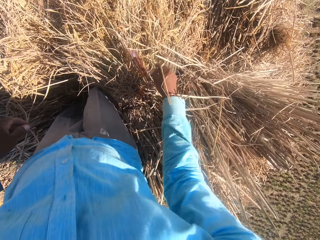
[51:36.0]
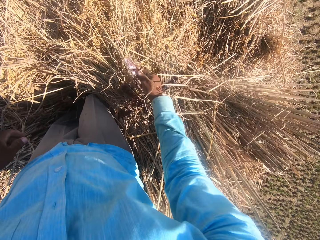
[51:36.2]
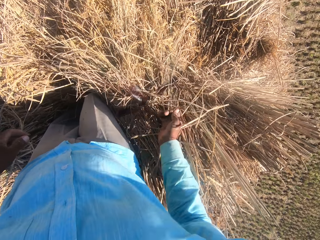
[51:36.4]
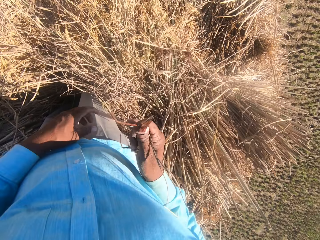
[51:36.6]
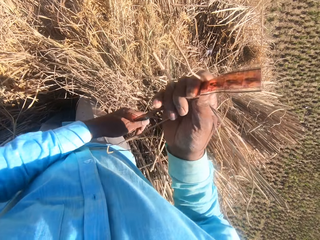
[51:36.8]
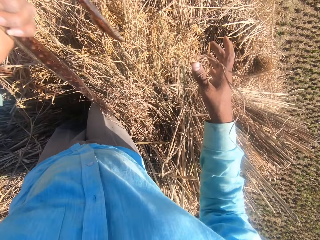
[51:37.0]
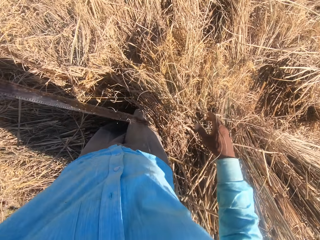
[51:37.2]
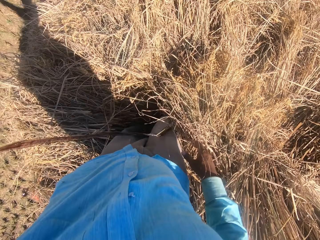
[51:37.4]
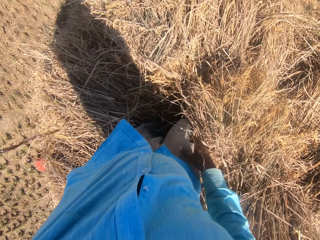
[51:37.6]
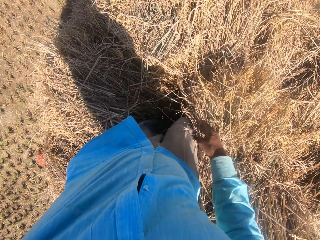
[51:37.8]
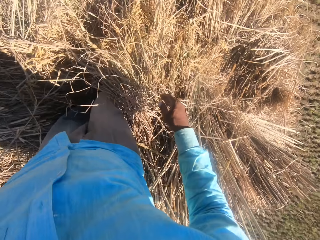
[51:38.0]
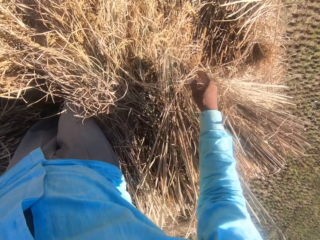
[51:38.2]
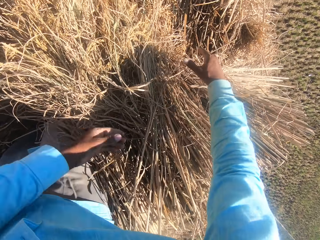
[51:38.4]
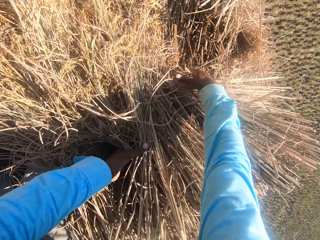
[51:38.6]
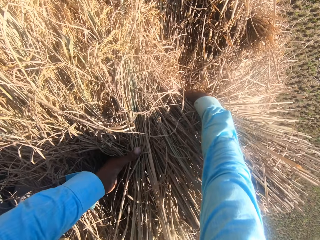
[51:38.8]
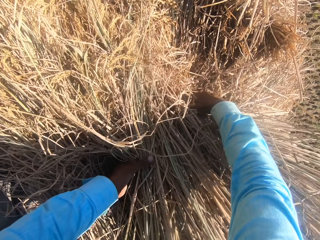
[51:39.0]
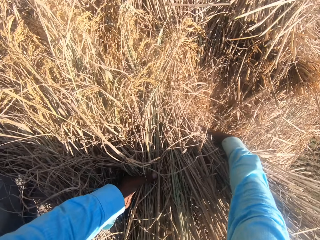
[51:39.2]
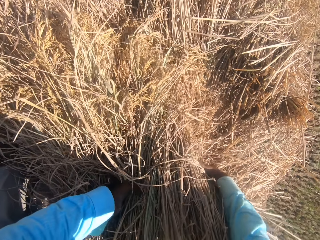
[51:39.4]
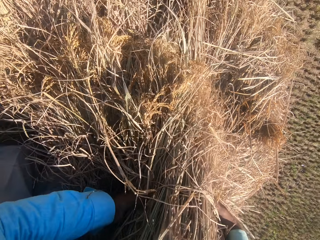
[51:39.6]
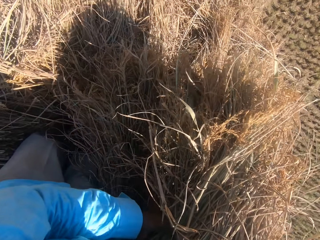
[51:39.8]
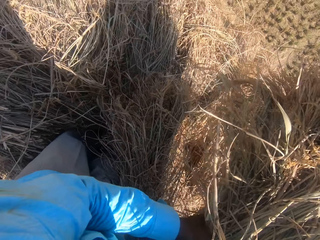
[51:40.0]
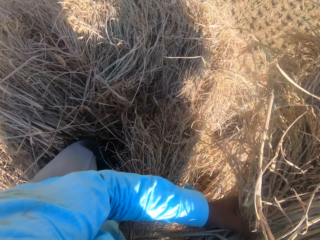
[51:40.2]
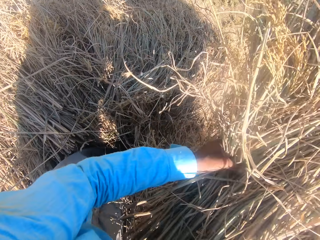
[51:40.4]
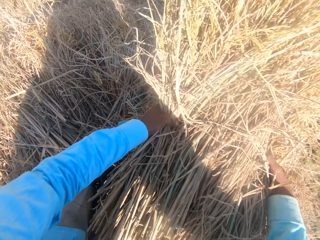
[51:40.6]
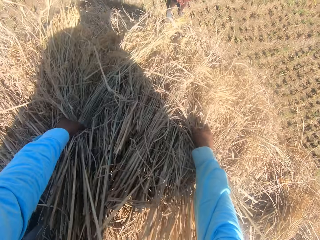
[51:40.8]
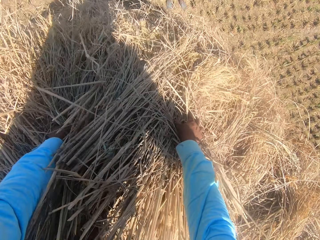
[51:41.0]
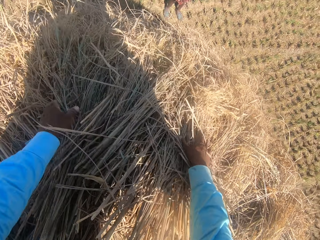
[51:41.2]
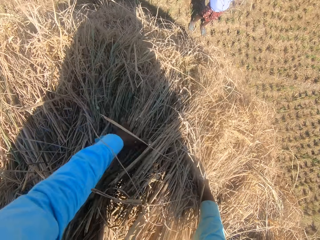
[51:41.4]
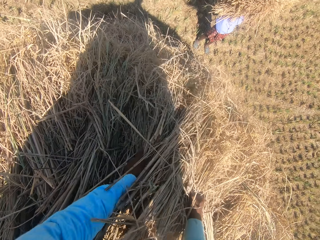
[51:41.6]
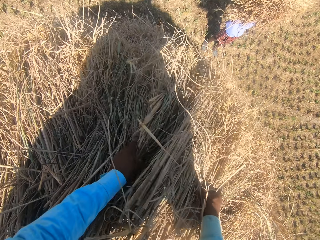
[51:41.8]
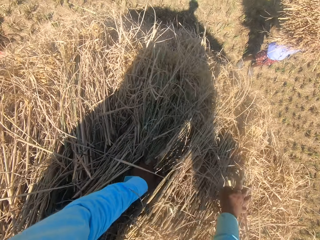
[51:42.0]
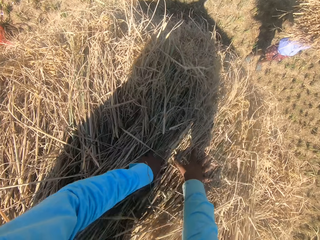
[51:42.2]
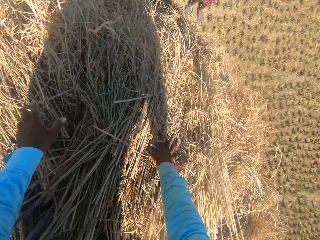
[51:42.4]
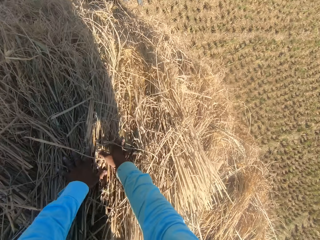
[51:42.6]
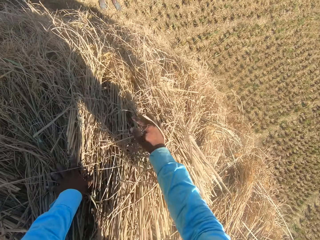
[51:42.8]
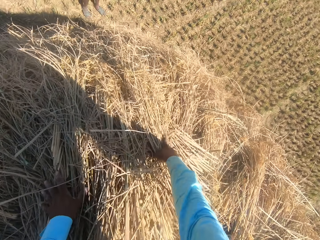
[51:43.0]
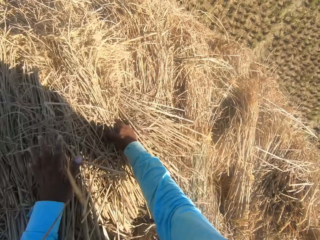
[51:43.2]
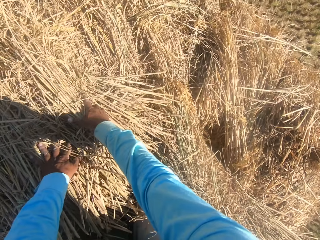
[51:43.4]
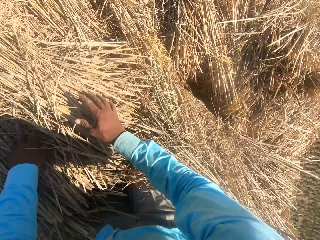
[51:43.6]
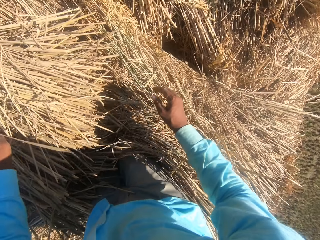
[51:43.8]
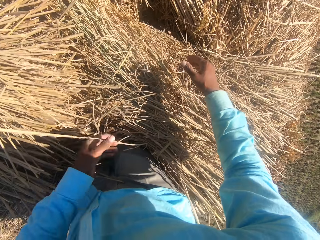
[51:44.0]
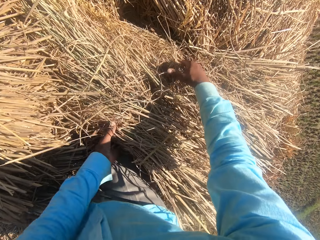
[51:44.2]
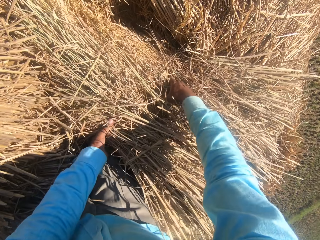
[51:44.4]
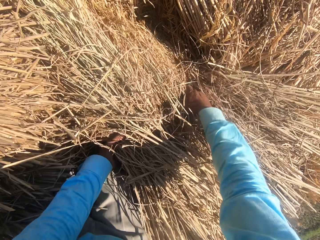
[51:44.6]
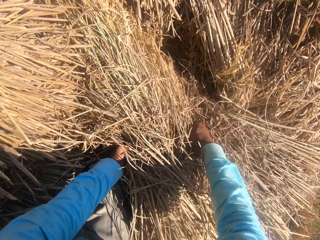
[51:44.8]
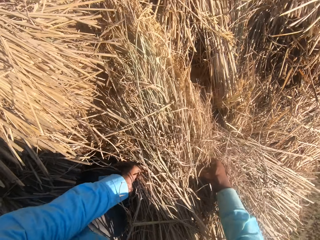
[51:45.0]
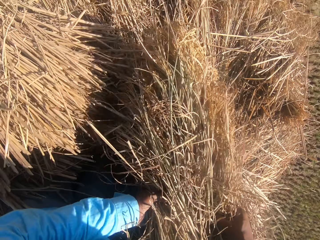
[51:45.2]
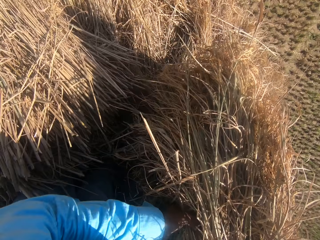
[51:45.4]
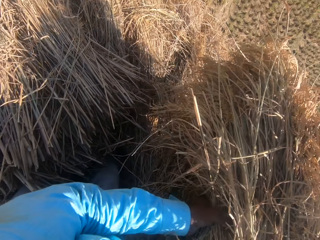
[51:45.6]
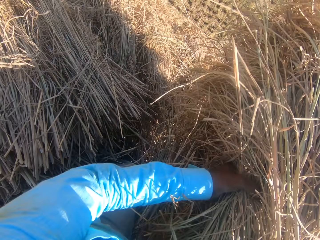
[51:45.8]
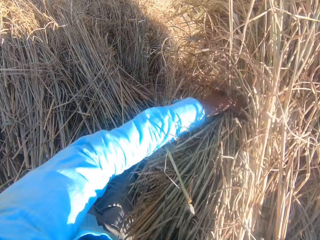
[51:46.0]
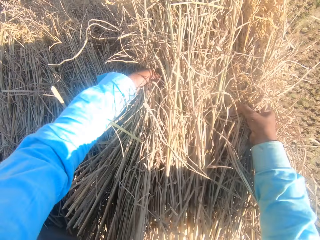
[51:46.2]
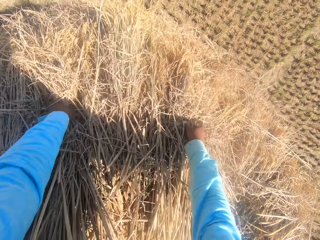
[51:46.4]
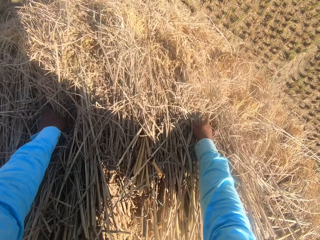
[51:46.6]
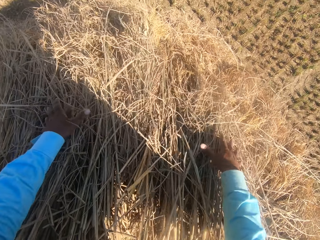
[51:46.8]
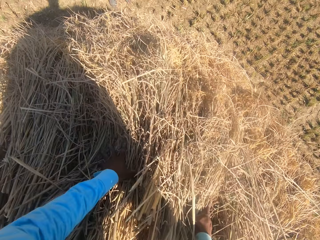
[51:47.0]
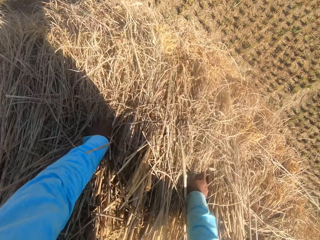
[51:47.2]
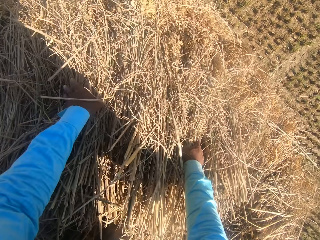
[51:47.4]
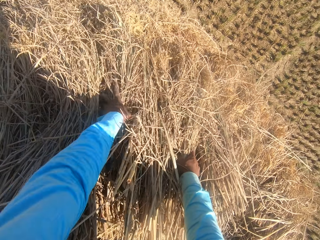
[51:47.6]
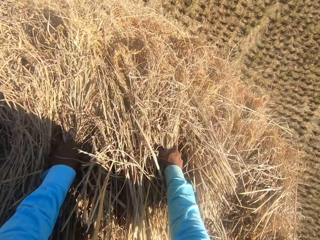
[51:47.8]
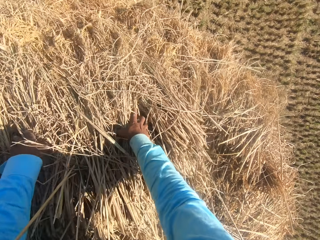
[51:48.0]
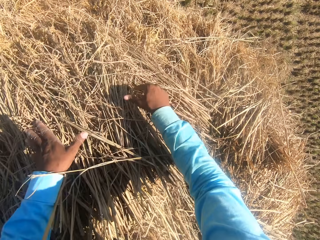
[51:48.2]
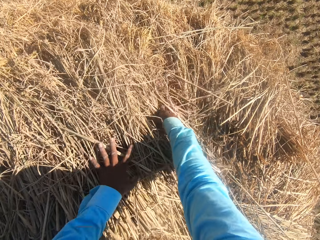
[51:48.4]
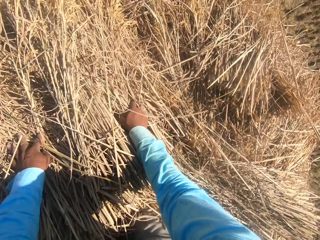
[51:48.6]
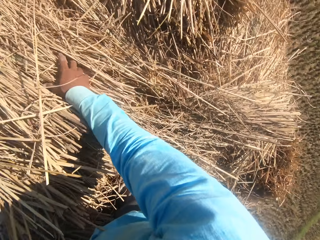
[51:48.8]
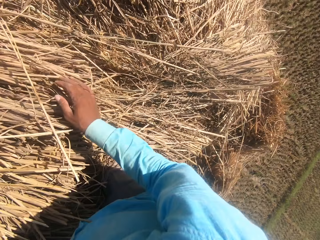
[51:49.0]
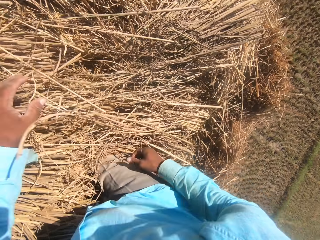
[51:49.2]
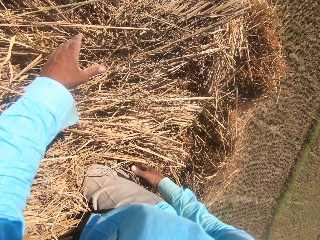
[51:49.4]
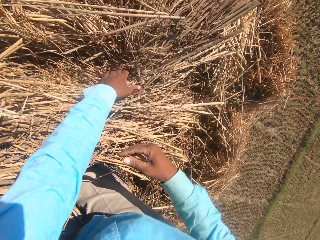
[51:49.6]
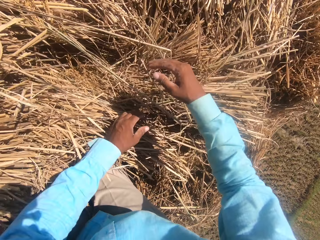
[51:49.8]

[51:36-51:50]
The camera wearer pulls the rope from the stack of dried grass straws. They drop the rope on the field. They arrange the stack of dried grass straws on the heap. They pick the dry grass. The other man carries another stack of dried grass straws on his head and stands in front of the camera wearer. The camera wearer places the dry grass on the heap. They spread the dry grass. They converse with the man. They pick the dry grass. They place the dry grass on the heap. They spread the dry grass.

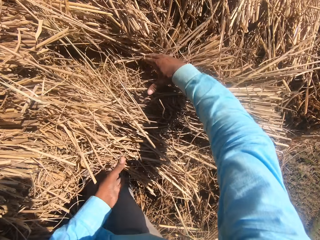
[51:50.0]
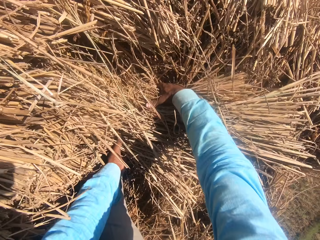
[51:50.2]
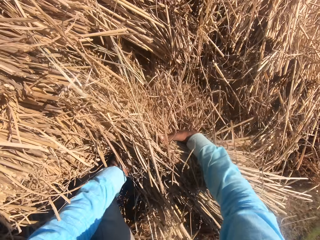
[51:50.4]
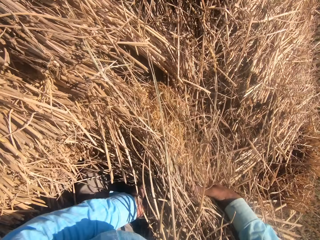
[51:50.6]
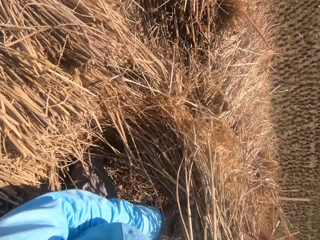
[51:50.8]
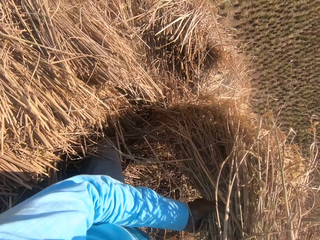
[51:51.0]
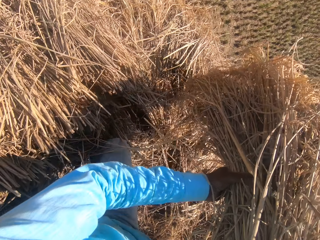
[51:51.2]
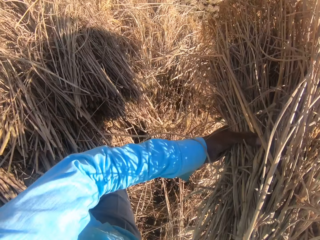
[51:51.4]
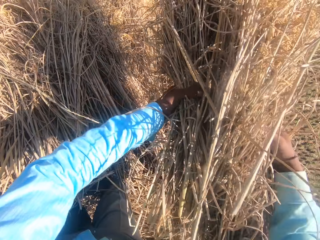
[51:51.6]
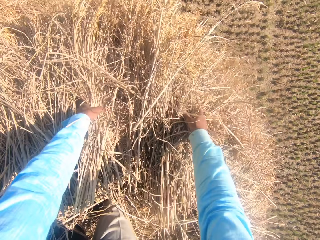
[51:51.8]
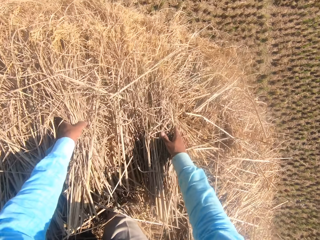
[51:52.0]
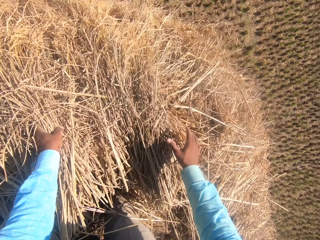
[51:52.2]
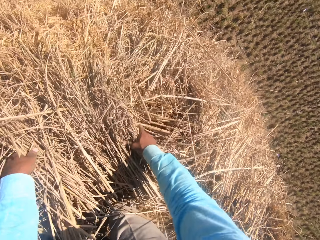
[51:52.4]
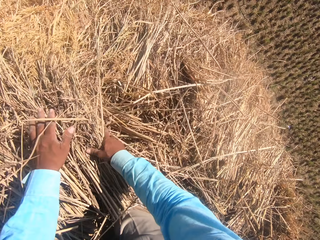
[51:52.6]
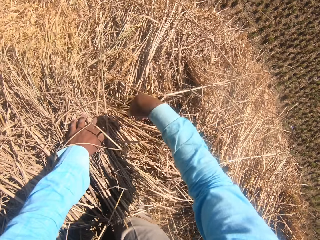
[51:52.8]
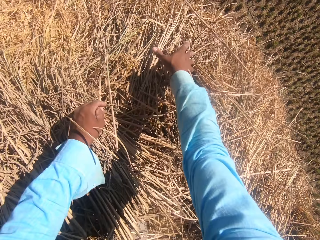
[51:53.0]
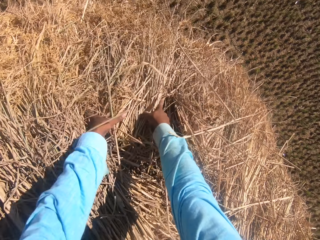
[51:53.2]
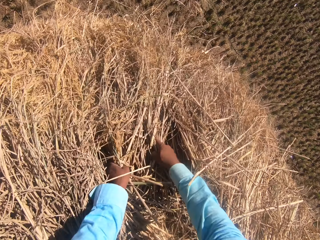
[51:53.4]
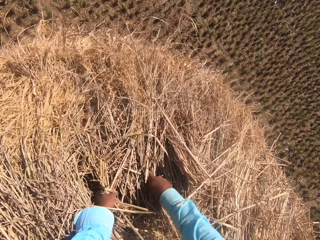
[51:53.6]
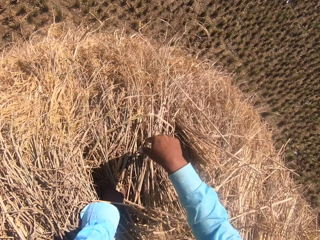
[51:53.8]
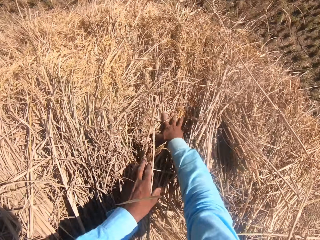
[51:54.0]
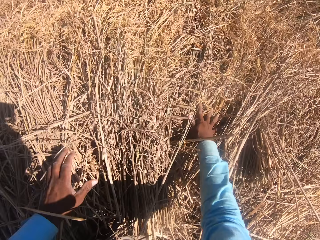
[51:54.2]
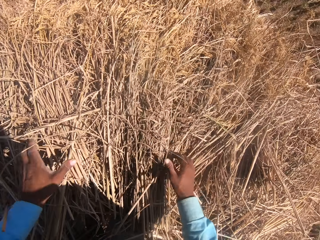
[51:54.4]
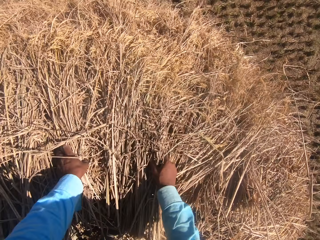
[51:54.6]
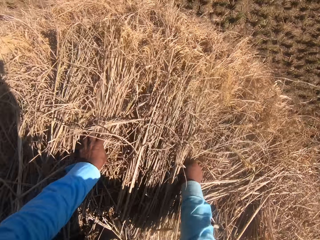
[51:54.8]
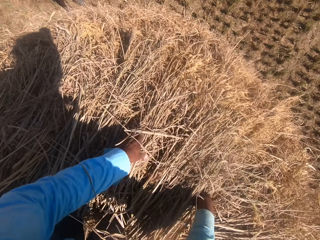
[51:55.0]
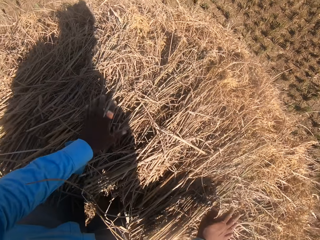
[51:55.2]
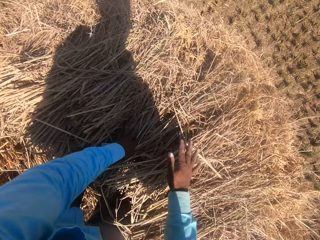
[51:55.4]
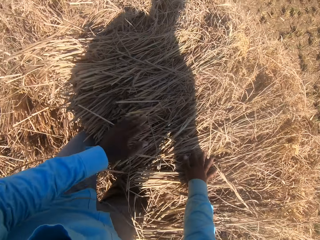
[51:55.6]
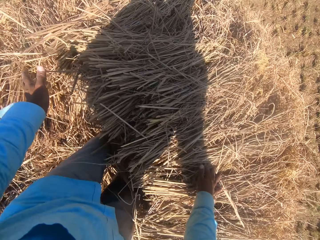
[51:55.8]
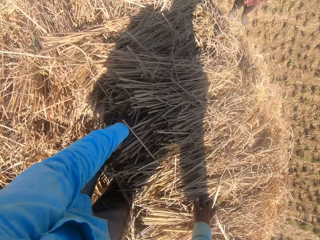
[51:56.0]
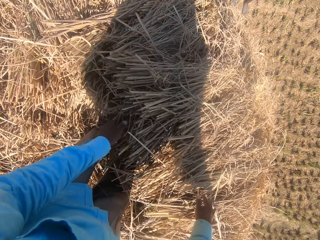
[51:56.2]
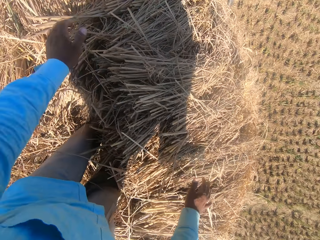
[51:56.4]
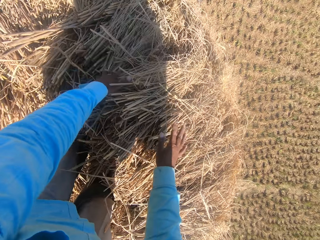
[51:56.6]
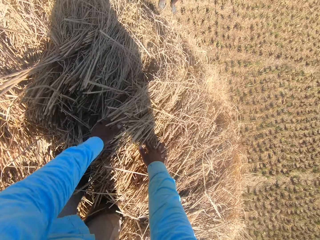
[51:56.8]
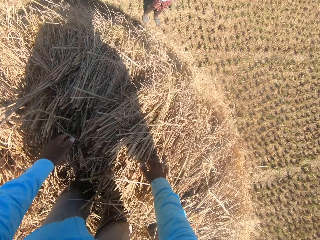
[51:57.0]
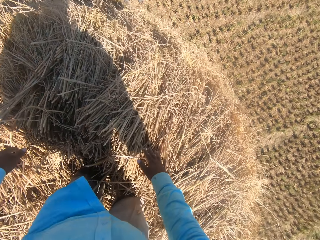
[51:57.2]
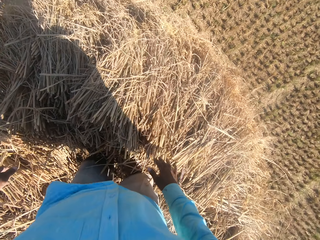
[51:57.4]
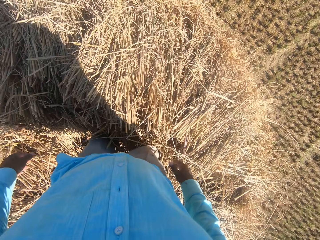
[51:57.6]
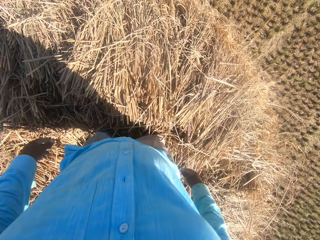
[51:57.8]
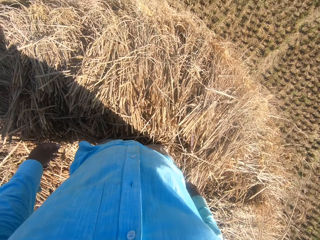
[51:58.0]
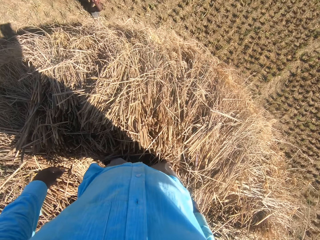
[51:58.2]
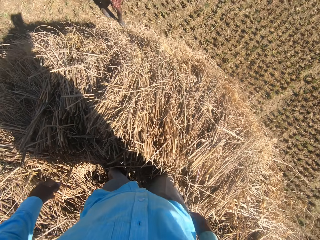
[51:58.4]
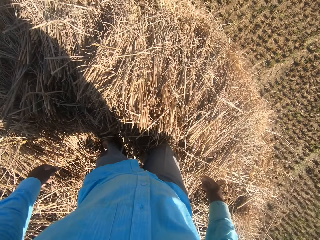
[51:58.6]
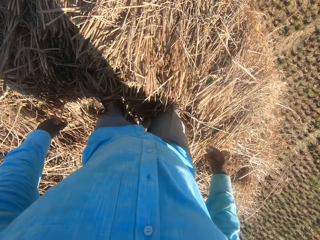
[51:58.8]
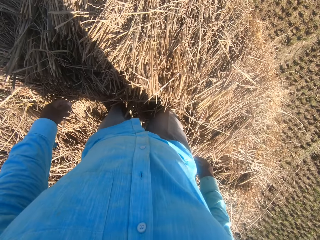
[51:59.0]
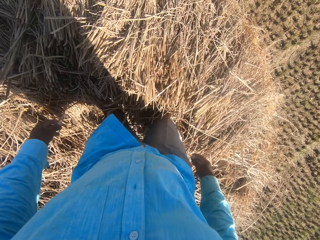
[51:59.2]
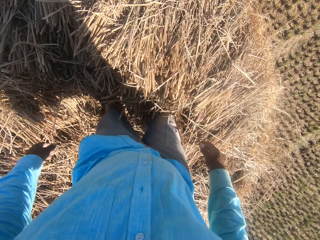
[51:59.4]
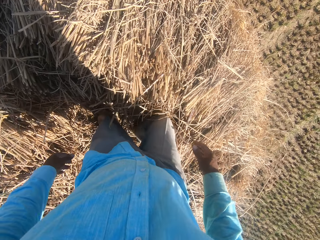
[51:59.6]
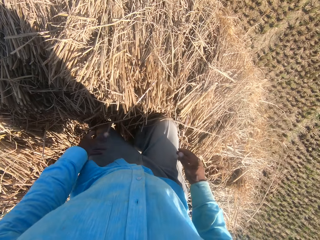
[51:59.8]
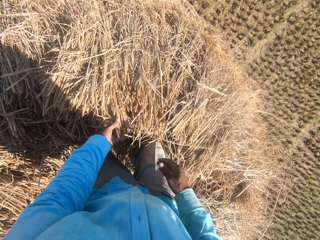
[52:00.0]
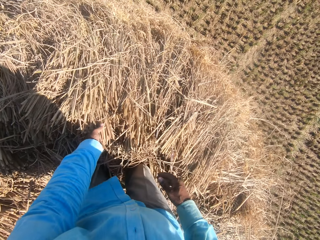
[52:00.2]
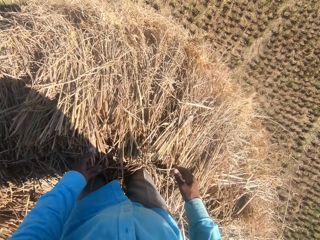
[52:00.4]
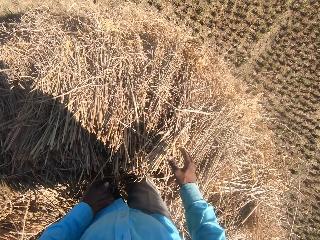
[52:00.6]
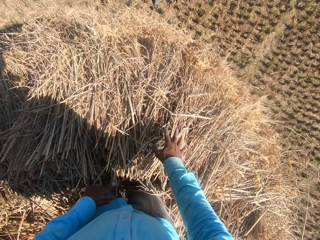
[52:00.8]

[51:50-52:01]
The camera wearer picks the dry grass. They place the dry grass on the heap. They spread the dry grass. The other man walks around the heap.
